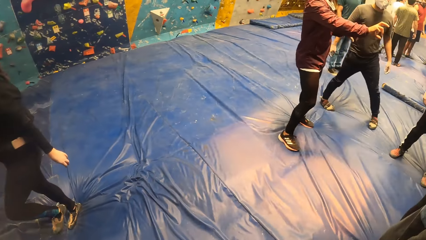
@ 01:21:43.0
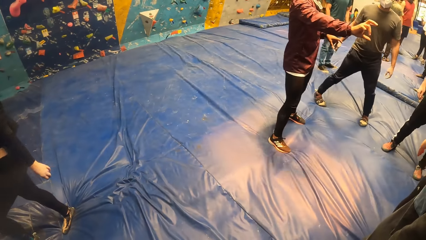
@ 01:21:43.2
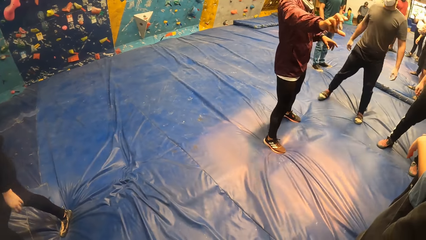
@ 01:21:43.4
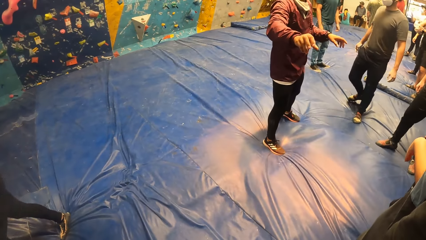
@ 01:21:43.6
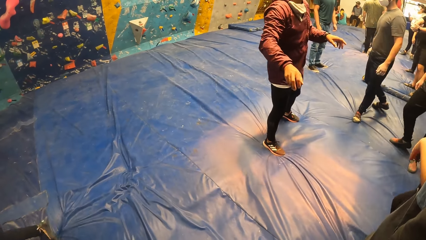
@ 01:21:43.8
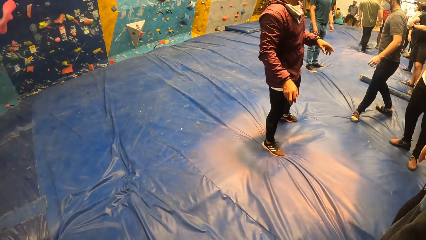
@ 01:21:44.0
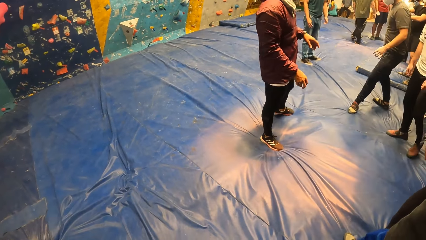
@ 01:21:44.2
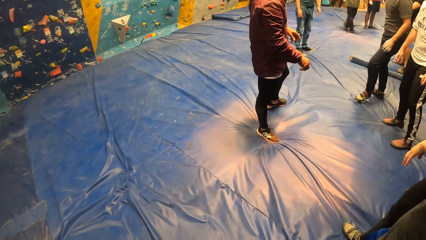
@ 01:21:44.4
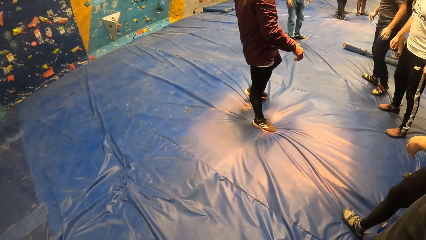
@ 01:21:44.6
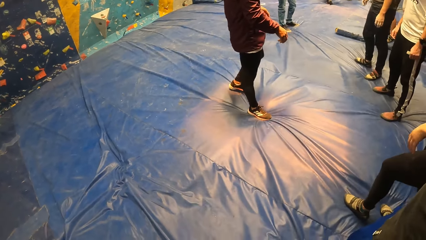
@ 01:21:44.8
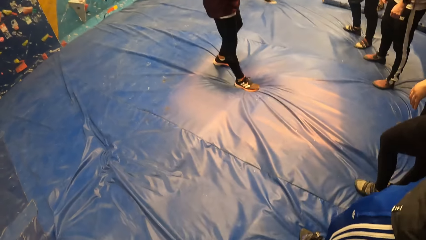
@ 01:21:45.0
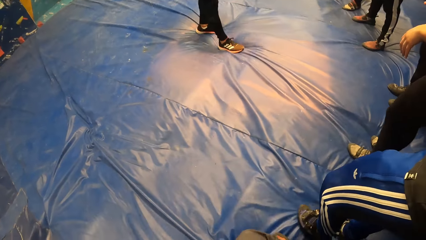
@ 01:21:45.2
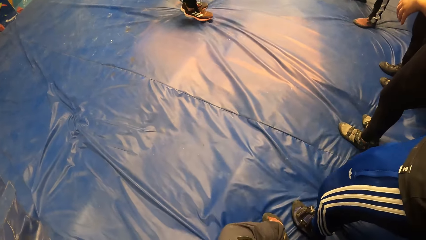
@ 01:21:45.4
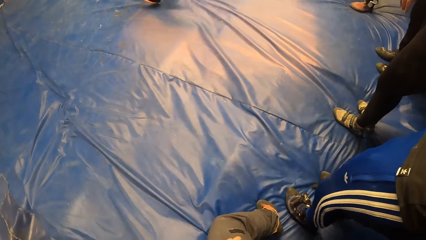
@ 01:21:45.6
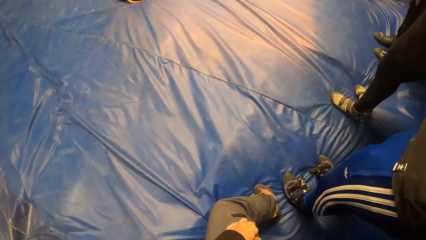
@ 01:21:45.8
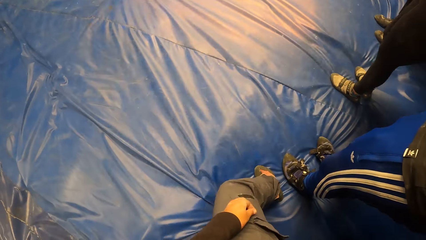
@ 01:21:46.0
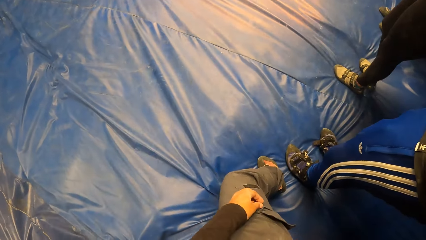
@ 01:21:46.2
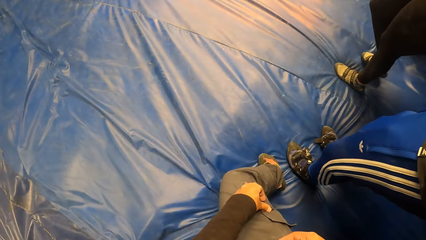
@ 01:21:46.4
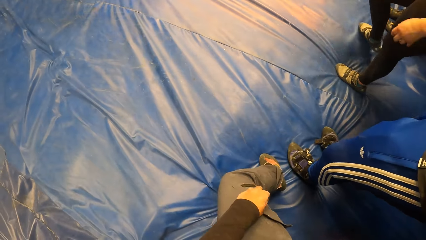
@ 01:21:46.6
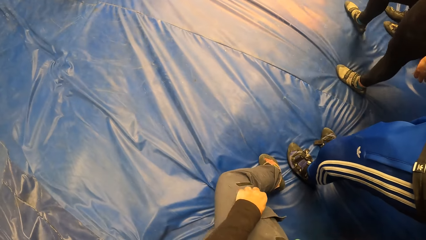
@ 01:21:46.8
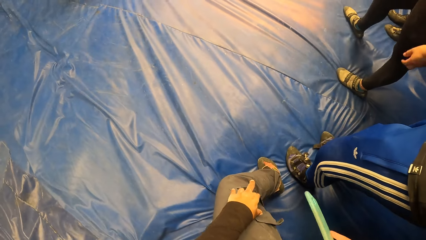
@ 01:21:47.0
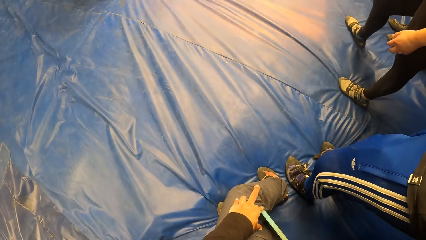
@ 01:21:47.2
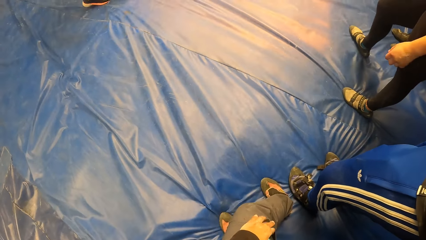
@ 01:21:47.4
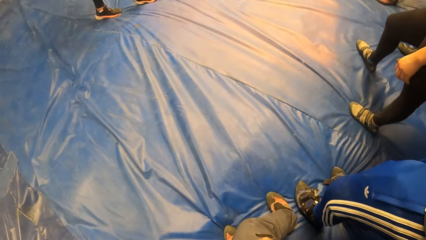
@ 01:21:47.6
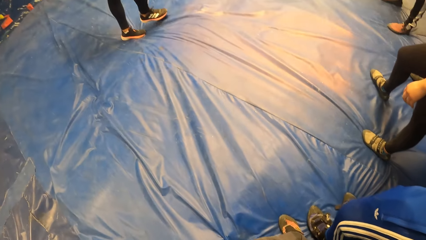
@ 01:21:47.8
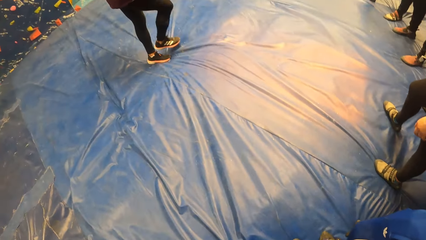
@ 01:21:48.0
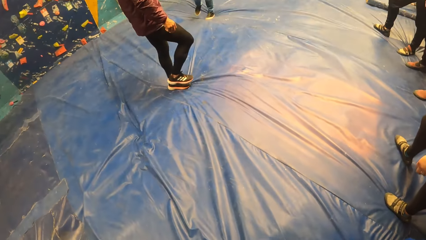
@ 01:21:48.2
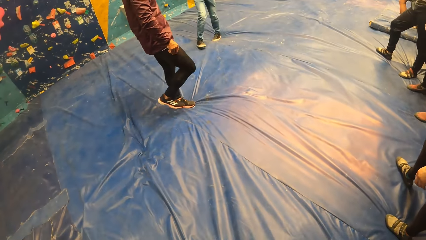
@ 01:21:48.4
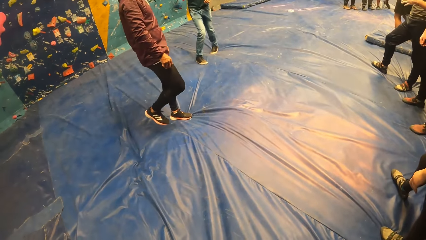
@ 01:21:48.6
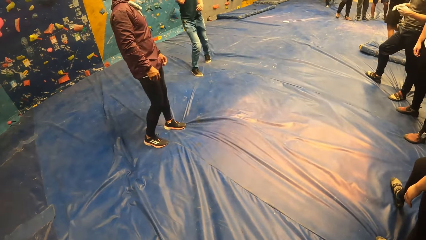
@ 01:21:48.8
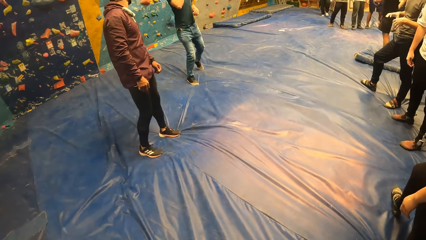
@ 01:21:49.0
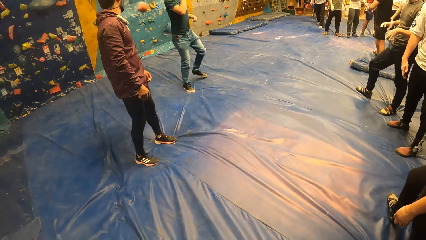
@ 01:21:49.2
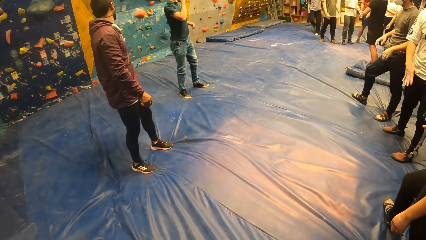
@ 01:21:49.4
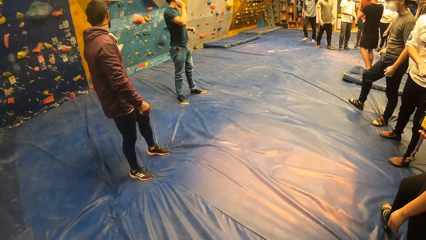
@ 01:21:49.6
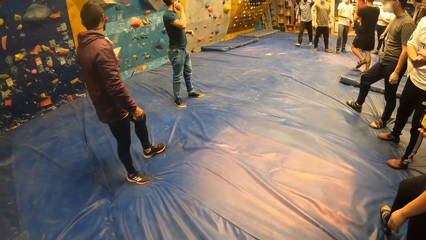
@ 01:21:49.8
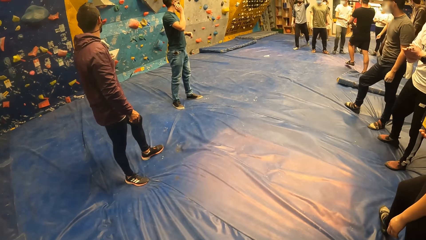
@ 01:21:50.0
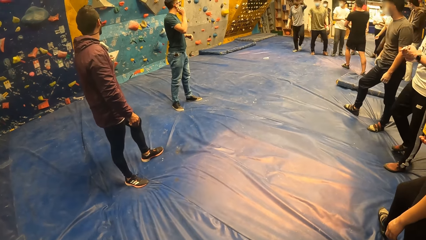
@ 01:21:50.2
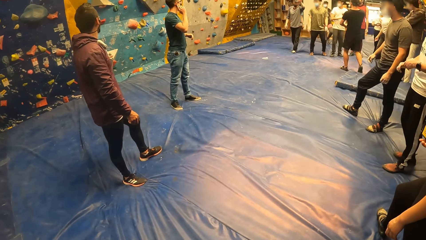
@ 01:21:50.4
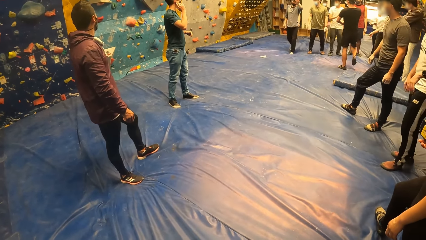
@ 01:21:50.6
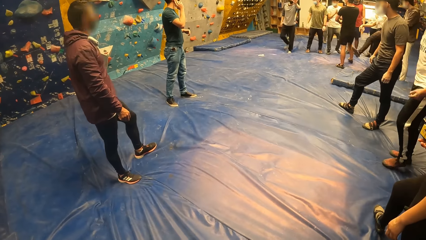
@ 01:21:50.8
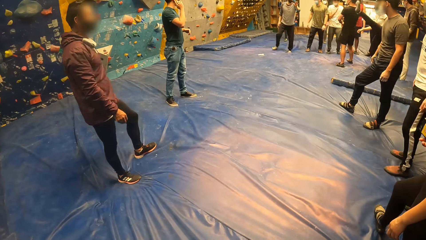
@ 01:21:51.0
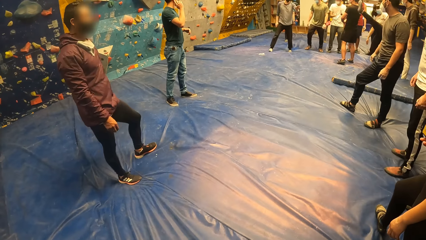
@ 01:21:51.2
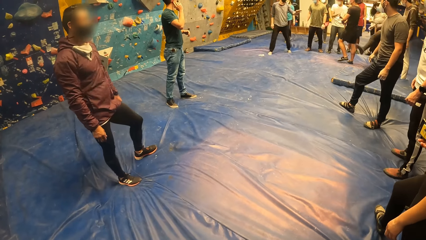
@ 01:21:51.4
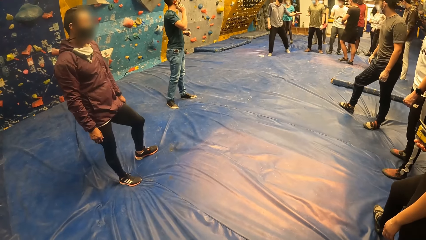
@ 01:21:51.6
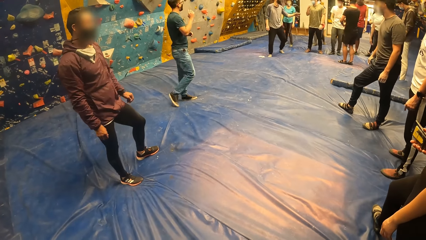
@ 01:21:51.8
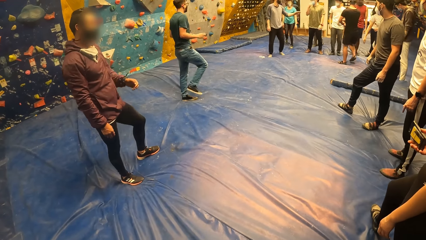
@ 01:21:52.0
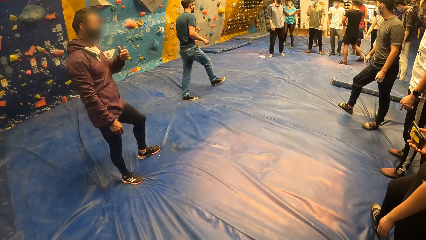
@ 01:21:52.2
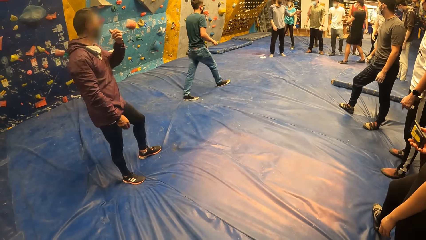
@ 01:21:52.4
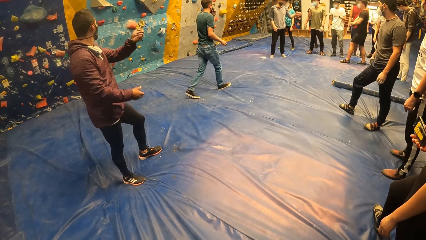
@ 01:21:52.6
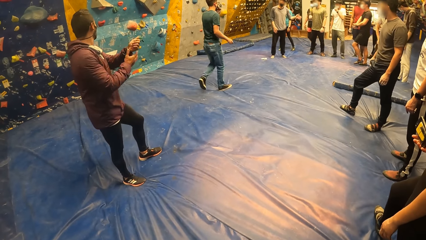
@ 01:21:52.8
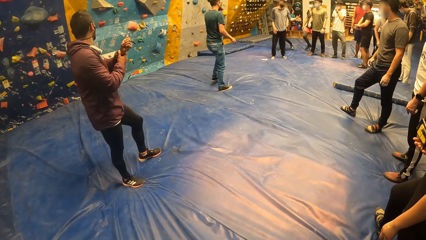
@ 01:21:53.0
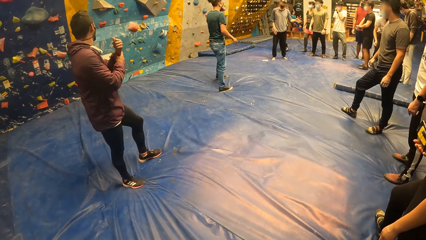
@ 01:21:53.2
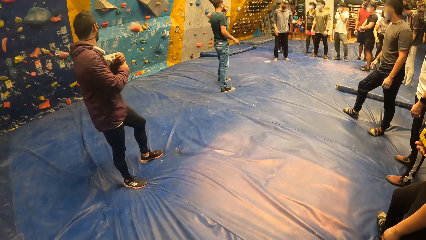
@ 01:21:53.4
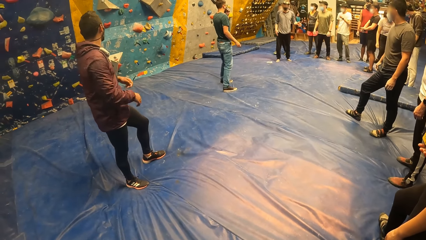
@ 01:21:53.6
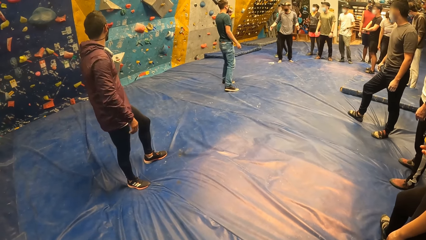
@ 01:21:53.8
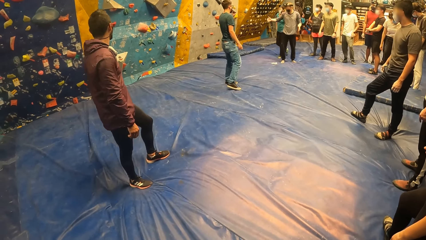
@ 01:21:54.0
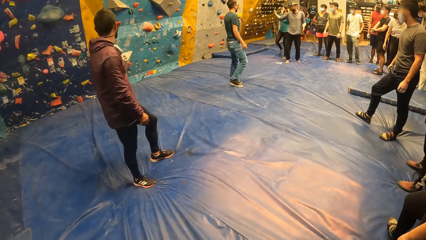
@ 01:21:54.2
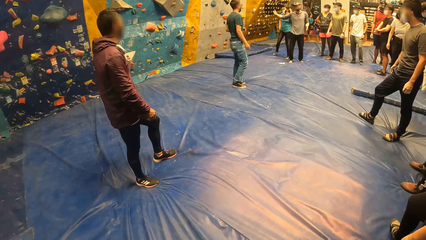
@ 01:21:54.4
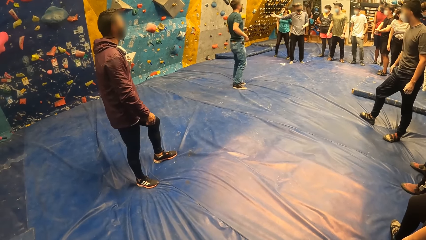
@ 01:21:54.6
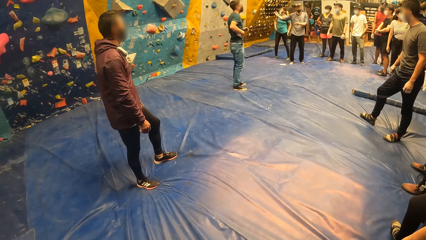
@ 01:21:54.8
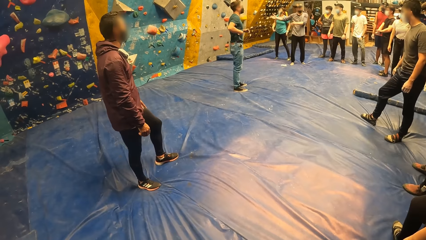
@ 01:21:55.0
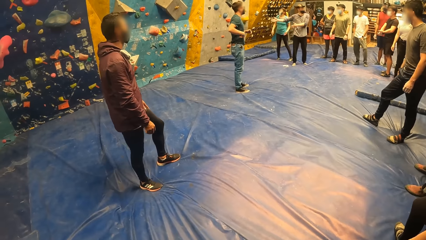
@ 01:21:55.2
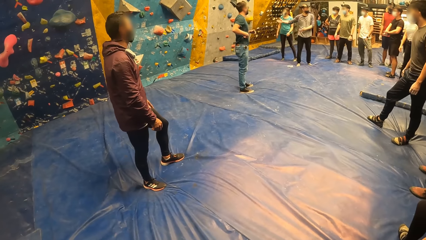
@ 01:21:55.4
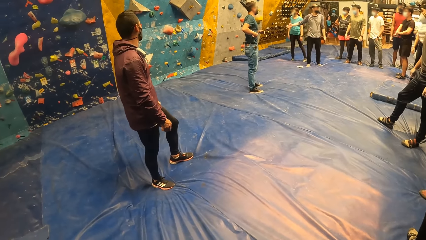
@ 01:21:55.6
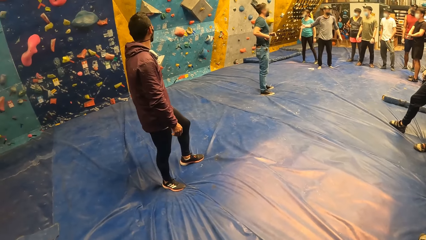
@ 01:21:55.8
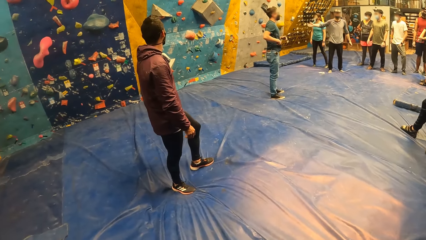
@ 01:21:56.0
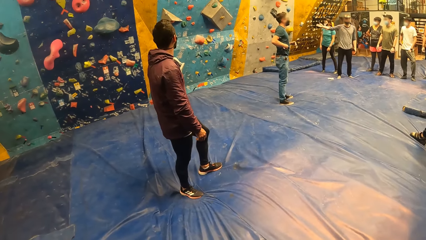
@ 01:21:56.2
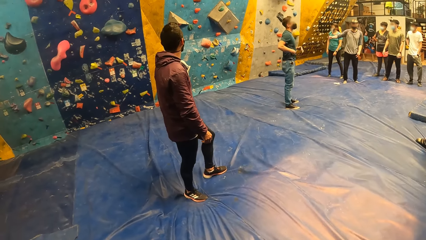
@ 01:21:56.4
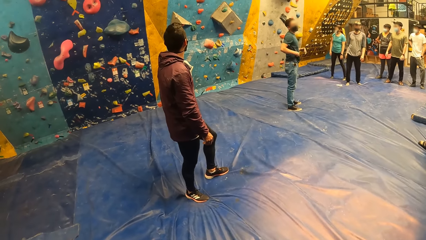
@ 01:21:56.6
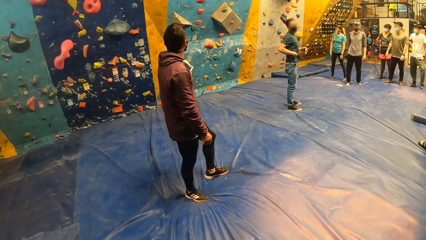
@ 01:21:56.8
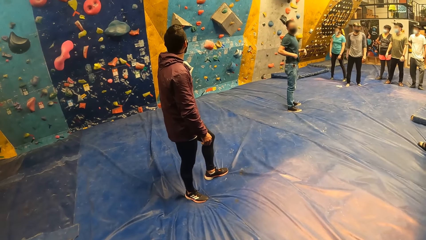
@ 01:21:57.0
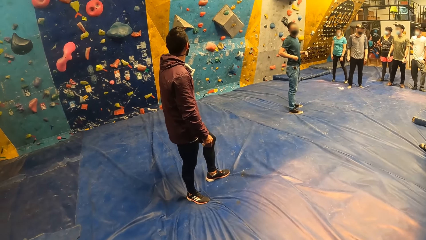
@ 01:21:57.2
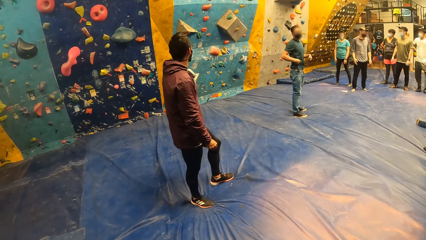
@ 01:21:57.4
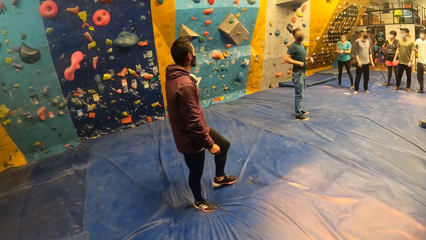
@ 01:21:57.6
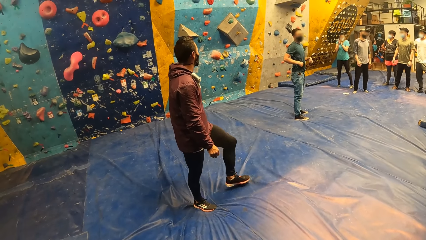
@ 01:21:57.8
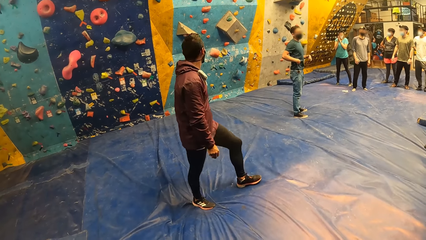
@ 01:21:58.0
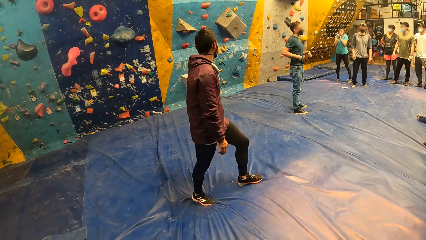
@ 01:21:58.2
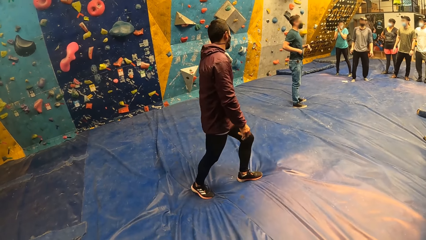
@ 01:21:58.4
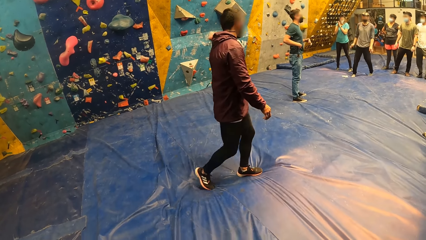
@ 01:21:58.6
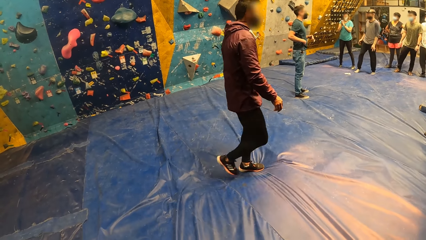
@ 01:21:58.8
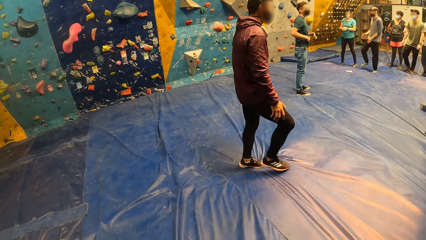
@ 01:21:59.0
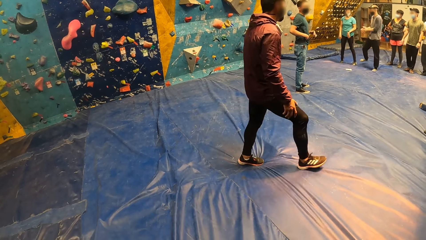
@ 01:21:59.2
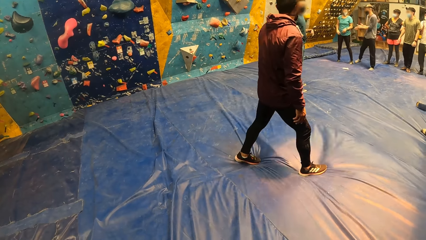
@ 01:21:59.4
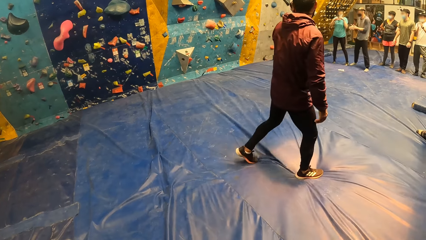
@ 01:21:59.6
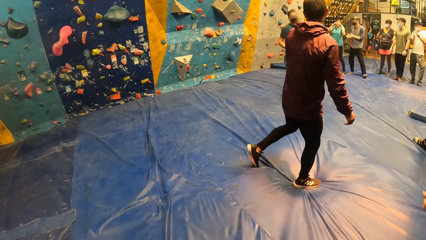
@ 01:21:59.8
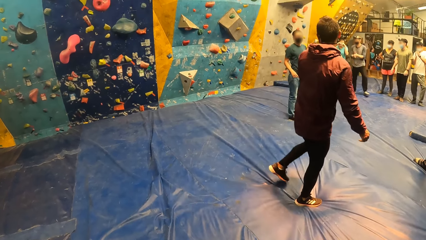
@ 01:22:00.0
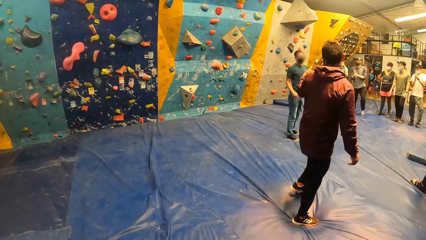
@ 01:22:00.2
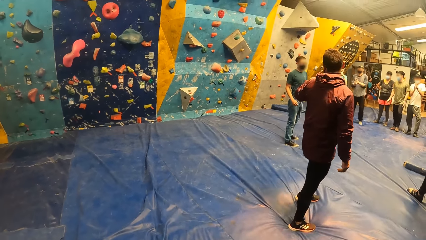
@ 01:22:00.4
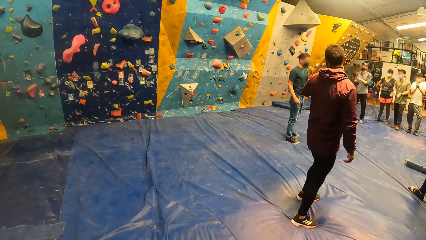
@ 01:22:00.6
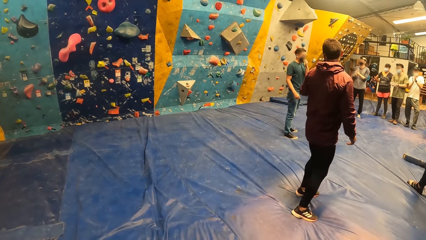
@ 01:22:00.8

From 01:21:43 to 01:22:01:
A person moves his hand. Another person moves backwards. The first person moves his legs. Another person walks around. A man interacts with the group of people. The first person looks around. A woman claps both hands. The first person walks around. Another man interacts with a third man.
